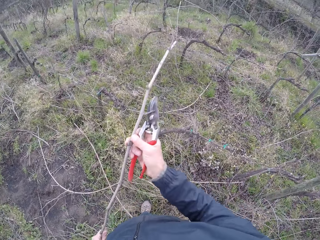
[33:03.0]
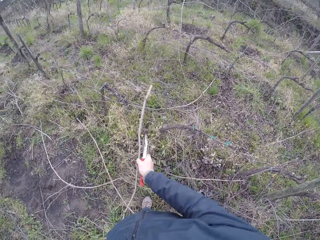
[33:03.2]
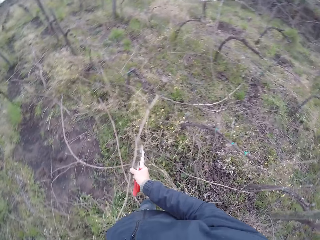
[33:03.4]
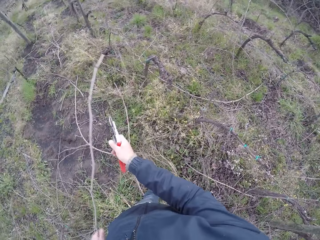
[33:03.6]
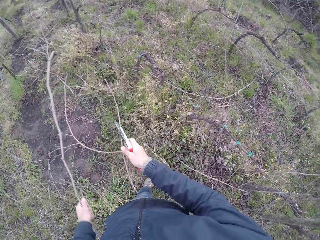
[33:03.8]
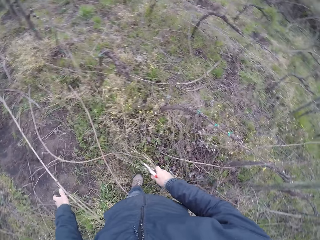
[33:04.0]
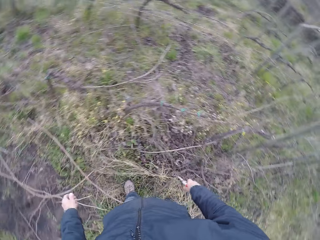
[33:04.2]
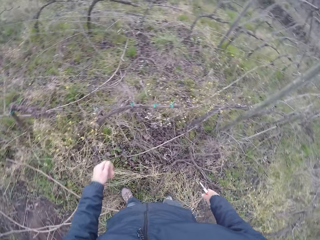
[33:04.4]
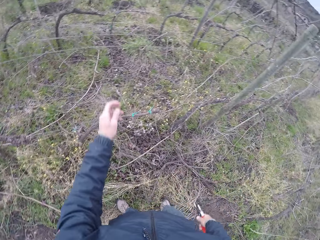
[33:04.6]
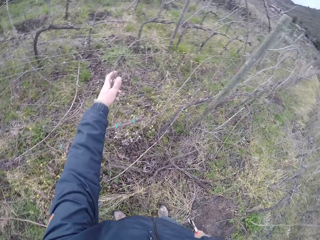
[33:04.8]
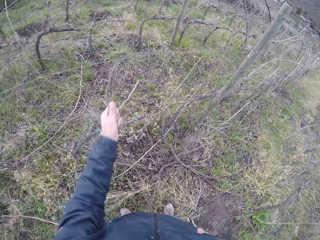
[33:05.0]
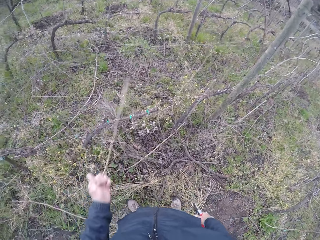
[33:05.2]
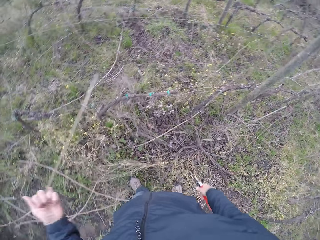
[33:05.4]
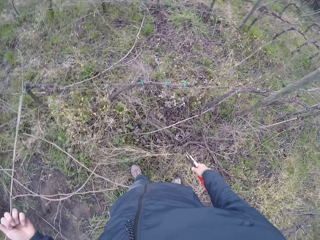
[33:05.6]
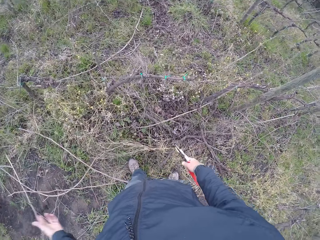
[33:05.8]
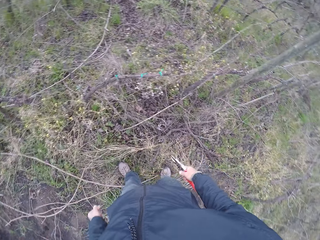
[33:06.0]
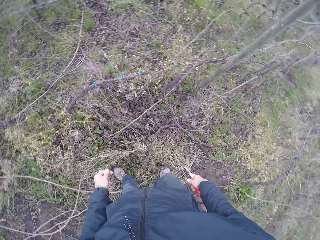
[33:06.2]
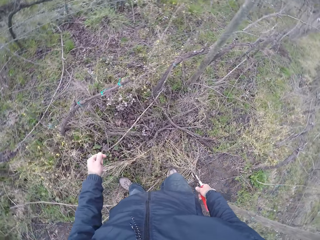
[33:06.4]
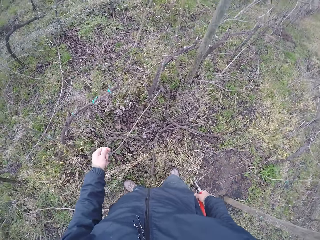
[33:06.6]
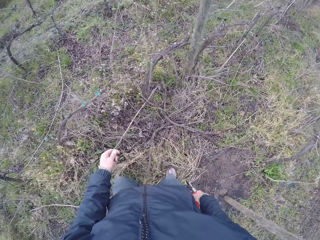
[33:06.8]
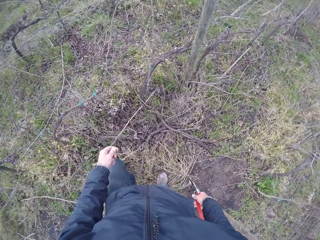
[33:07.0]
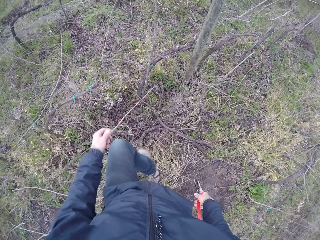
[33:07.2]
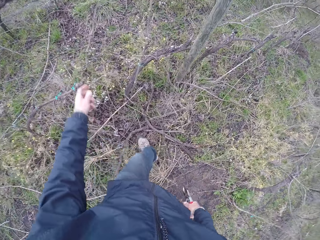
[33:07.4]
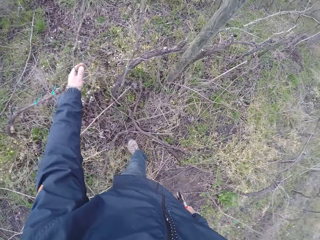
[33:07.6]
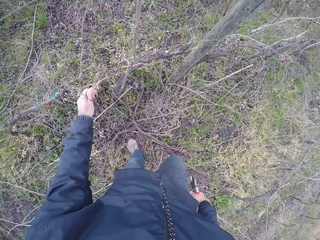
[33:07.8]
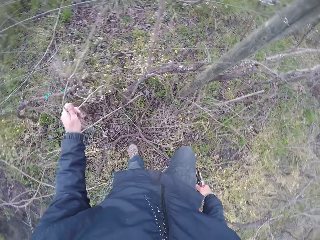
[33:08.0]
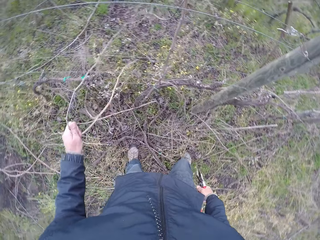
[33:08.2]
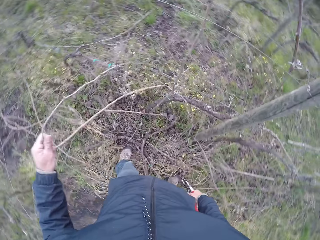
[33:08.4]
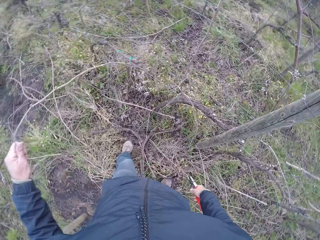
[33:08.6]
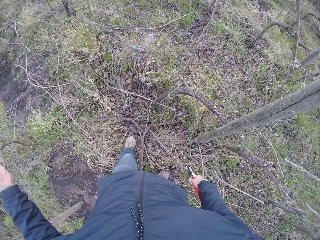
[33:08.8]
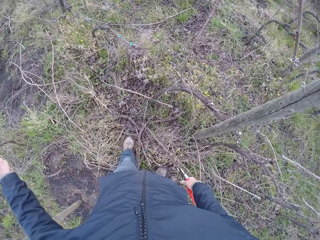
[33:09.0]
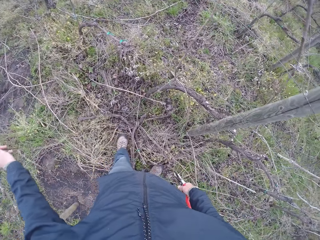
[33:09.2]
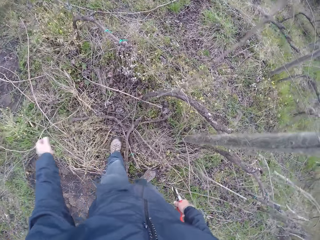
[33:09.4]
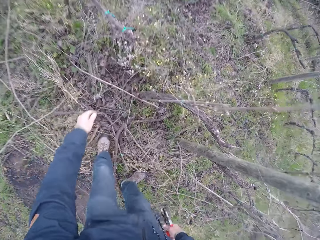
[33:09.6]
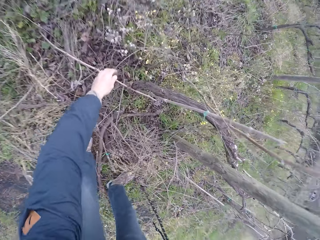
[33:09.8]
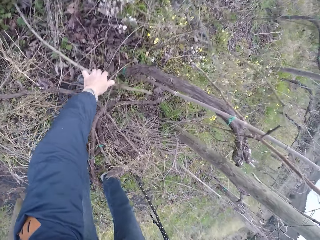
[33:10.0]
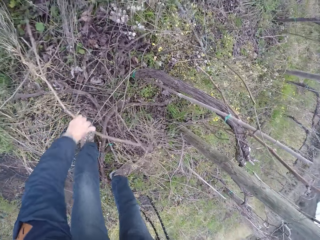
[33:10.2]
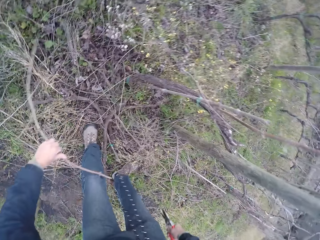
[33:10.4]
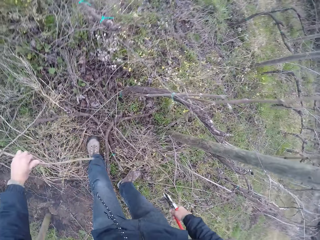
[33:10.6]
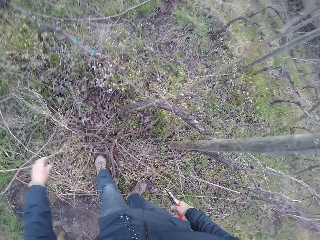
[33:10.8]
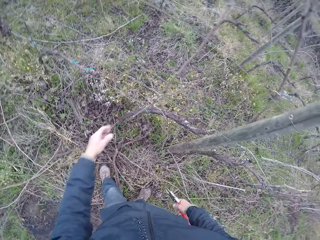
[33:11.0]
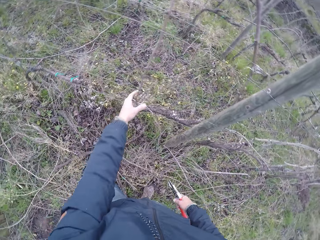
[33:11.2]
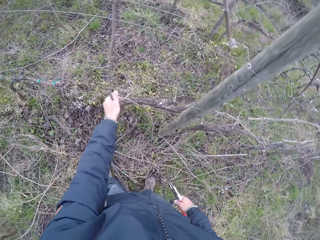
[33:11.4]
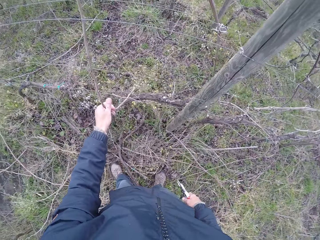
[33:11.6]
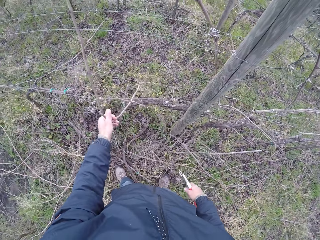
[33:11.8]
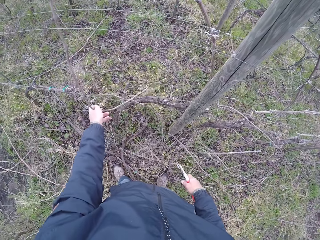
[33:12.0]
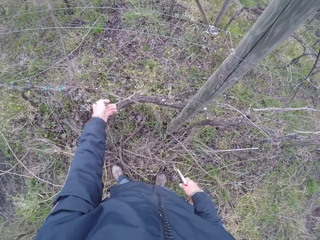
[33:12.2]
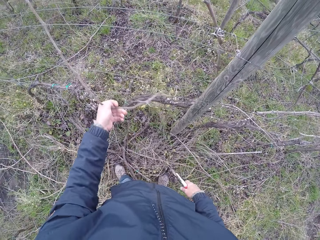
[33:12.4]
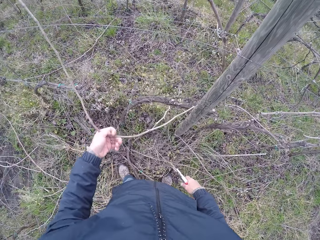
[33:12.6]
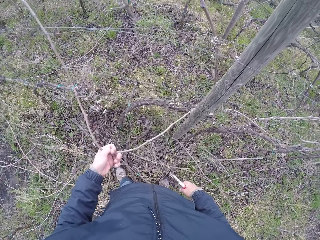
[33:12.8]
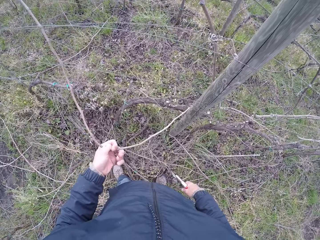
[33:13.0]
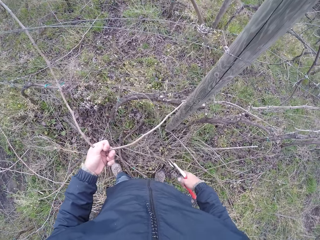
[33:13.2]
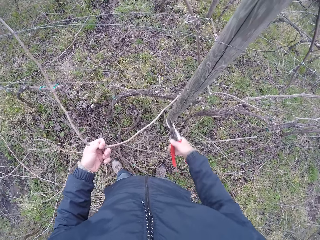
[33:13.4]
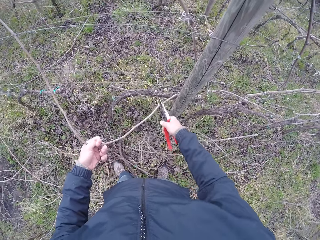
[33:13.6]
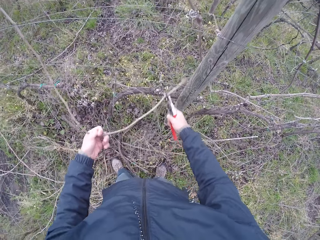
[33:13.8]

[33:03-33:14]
The camera wearer drags the stick from the barbed wire with both hands. He drops the stick in his left hand on the floor. He drags a stick from the barbed wire with his left hand. He drops the stick in his left hand on the floor. He drags a stick from the barbed wire with his left hand. He drops the stick in his left hand on the floor. He drags a stick from the barbed wire with his left hand. He drops the stick in his left hand on the floor. He drags a stick from the barbed wire with his left hand.

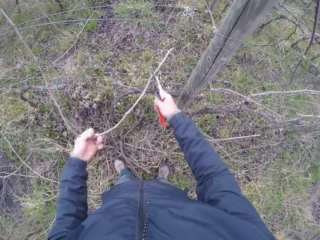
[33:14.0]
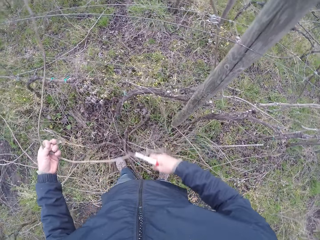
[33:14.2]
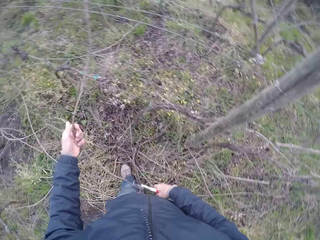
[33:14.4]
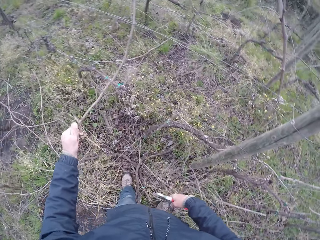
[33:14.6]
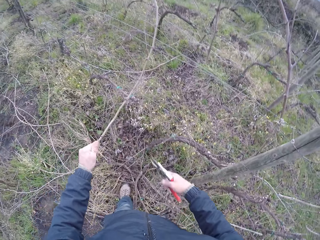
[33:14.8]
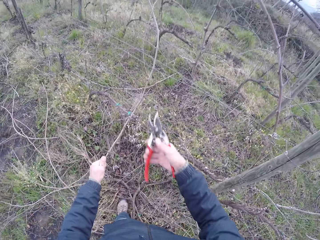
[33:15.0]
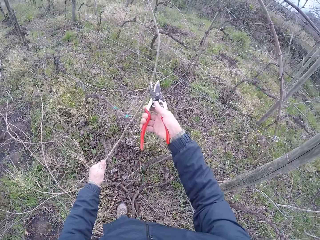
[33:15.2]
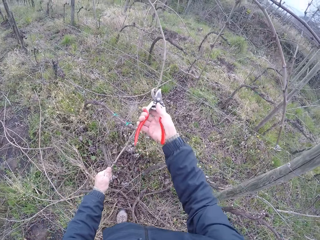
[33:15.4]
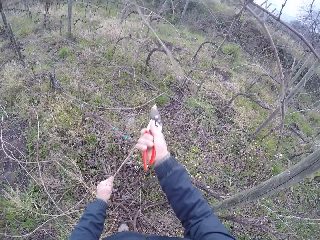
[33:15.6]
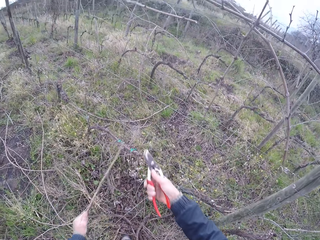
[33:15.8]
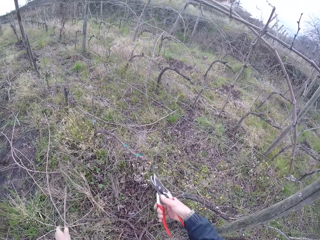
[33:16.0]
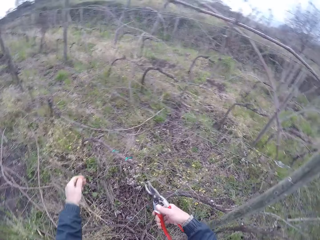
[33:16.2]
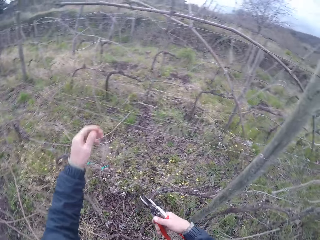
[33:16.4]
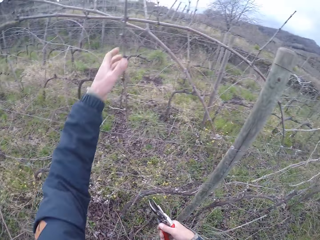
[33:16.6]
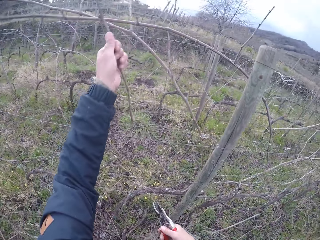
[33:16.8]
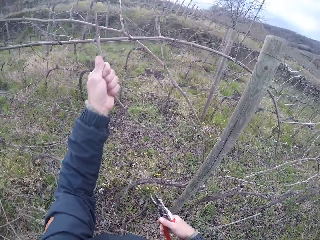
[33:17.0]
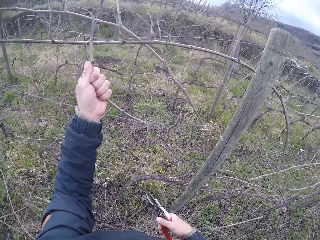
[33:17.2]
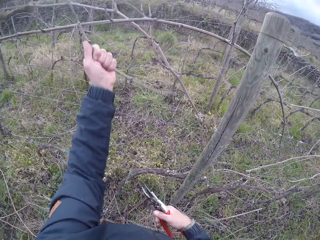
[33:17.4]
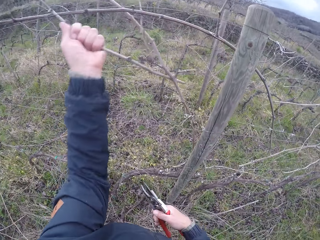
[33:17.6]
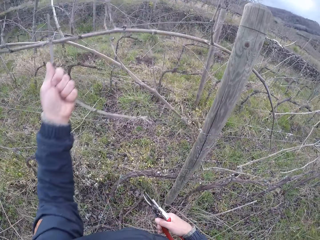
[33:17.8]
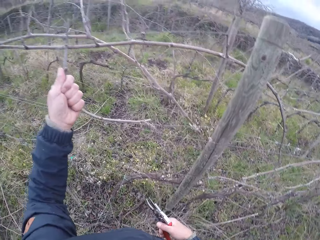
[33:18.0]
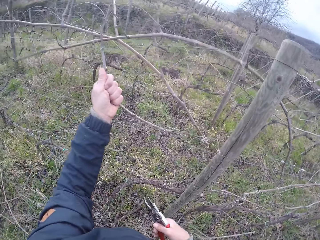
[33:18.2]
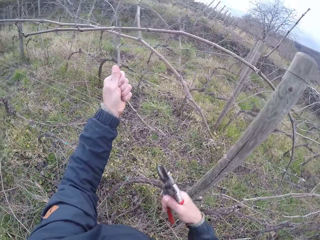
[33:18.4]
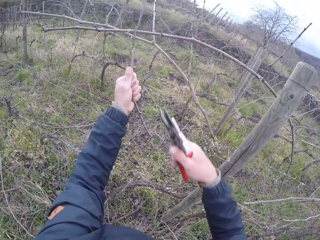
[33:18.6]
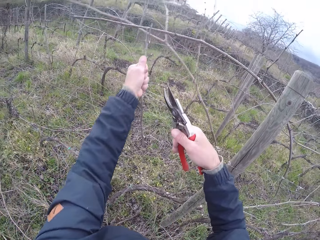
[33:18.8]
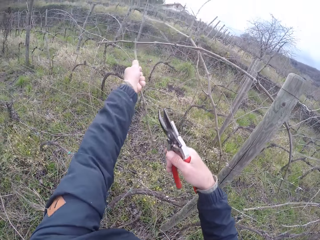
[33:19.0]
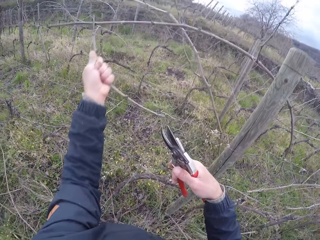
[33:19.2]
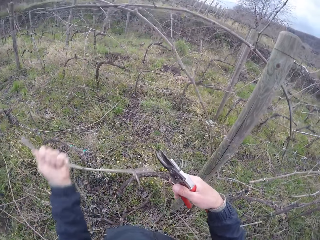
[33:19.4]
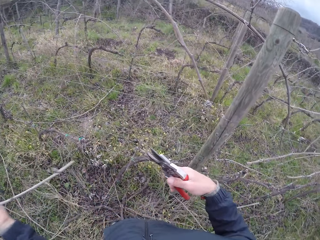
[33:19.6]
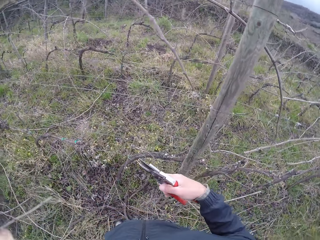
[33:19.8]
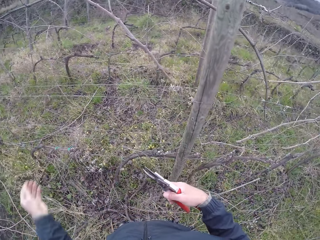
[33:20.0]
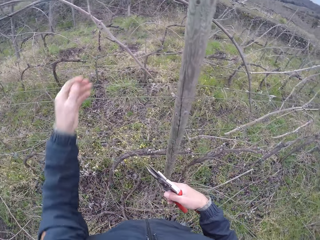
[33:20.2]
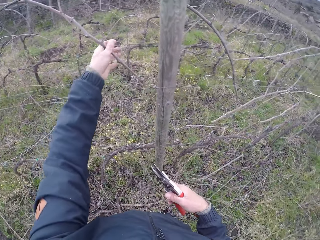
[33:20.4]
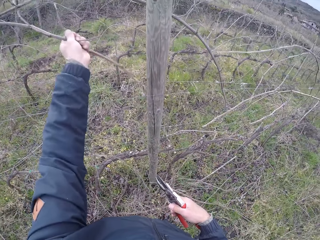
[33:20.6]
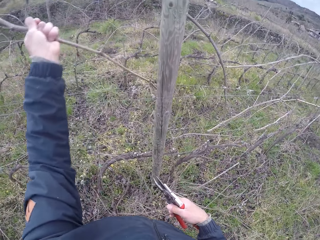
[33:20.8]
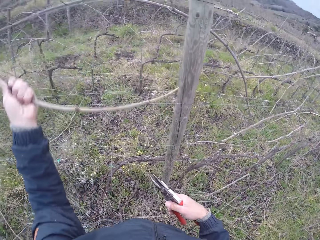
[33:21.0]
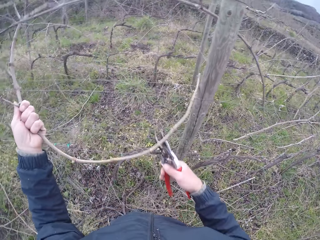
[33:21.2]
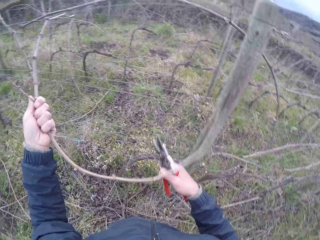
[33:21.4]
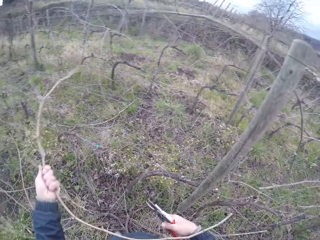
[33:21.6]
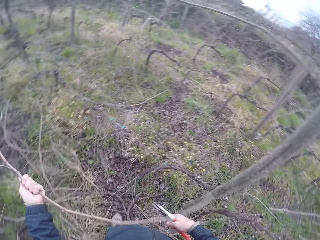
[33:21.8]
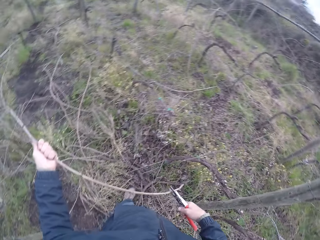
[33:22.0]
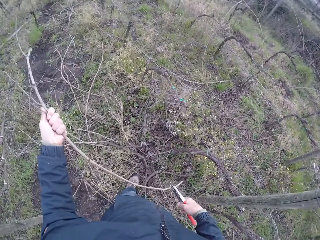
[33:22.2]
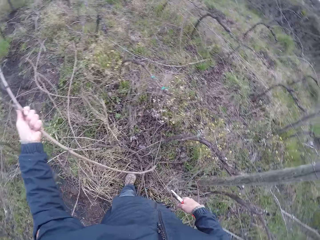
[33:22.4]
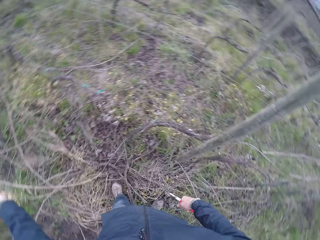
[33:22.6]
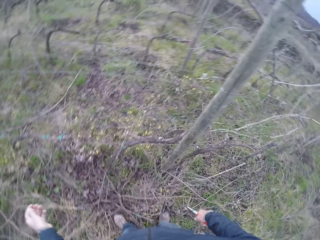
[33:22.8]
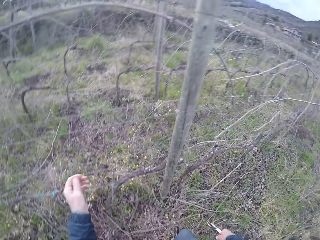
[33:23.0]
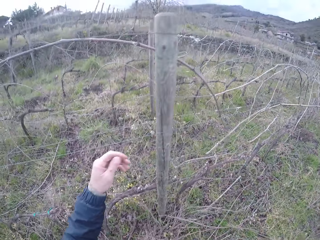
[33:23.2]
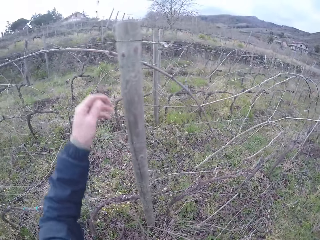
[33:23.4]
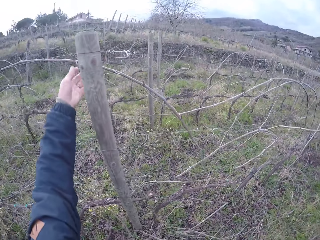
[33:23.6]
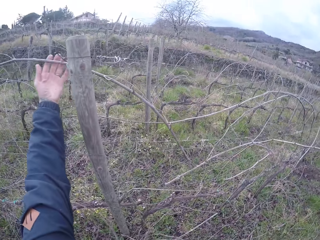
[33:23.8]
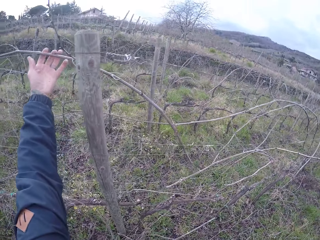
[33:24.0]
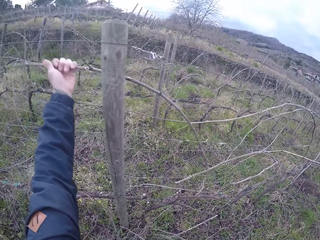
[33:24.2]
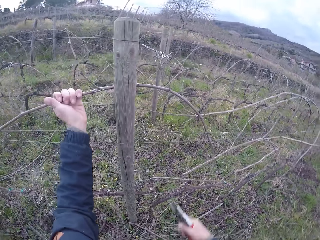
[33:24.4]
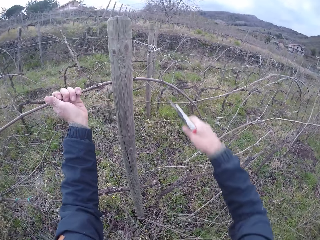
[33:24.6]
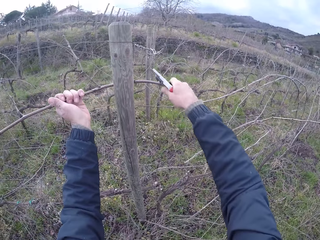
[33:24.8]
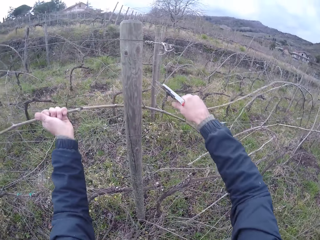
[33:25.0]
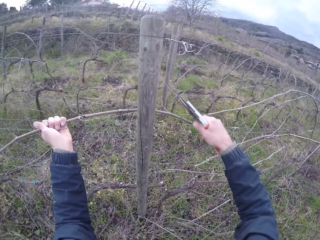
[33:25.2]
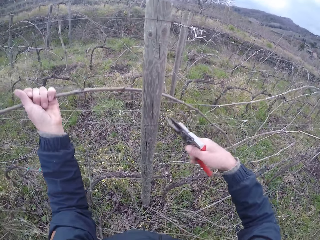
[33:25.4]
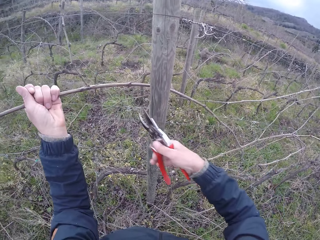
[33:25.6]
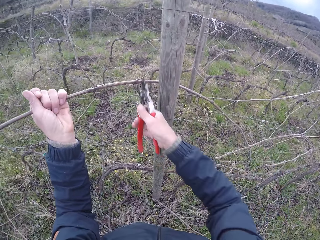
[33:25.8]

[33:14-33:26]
The camera wearer drags the stick from the barbed wire with the pliers in his right hand. He cuts the stick in the barbed wire with the pliers in his right hand. He drops the stick in his left hand on the floor. He drags a stick from the barbed wire with his left hand. He drops the stick in his left hand on the floor. He drags a stick from the barbed wire with his left hand. He drops the stick in his left hand on the floor. He drags a stick from the barbed wire with his left hand. He cuts a branch of the stick in the barbed wire with the pliers in his right hand. He drags a stick from the barbed wire with his left hand.
